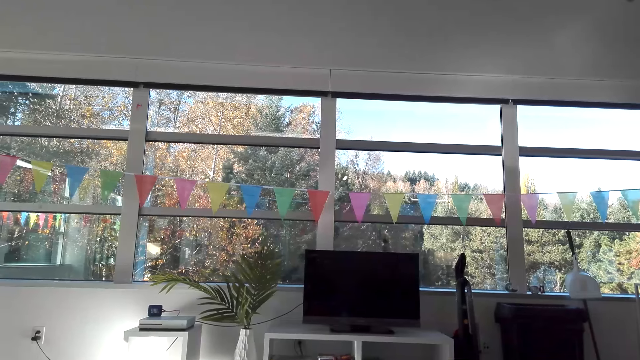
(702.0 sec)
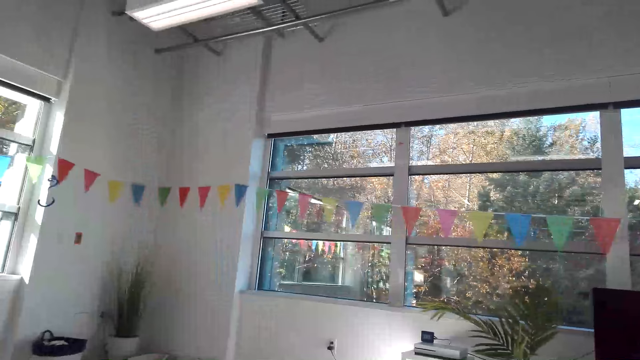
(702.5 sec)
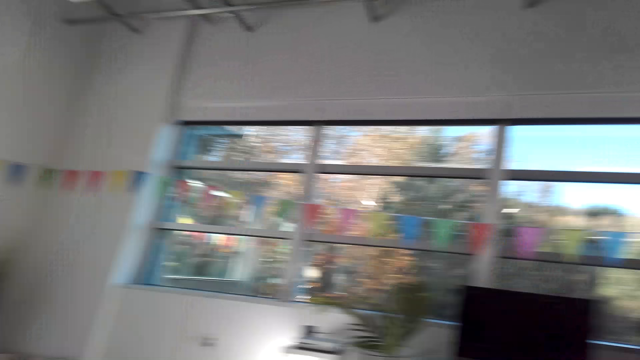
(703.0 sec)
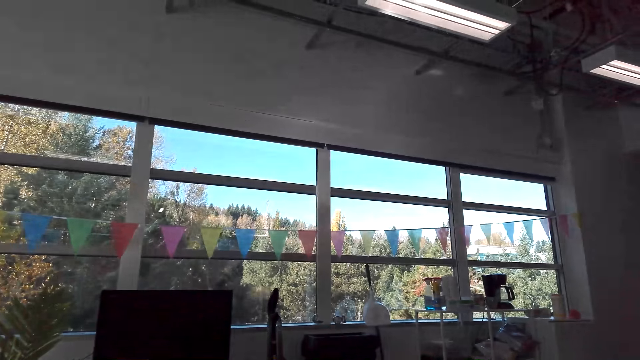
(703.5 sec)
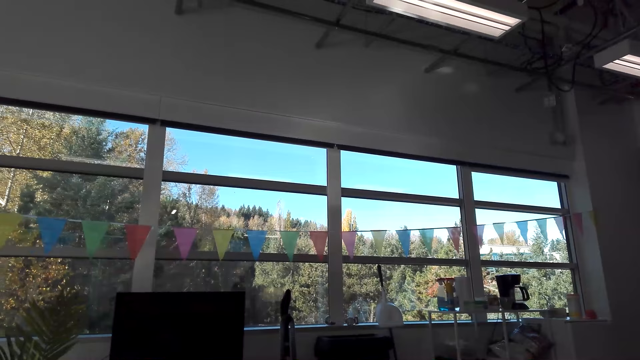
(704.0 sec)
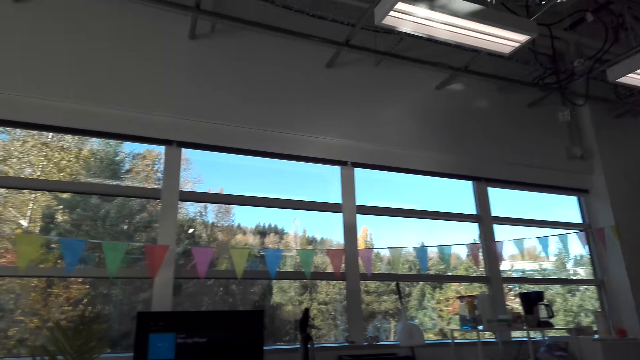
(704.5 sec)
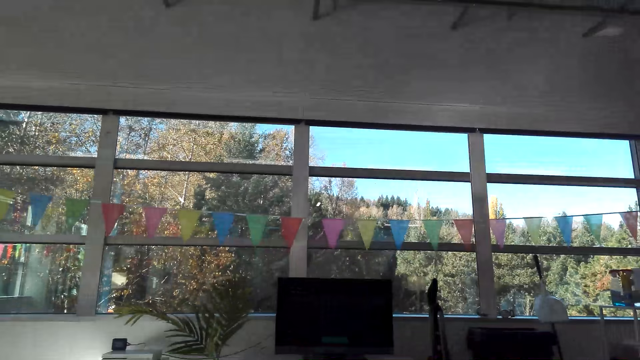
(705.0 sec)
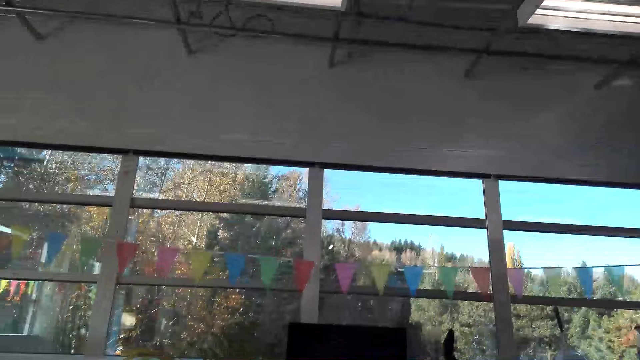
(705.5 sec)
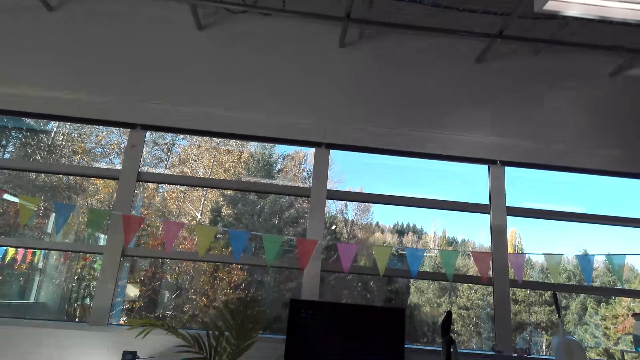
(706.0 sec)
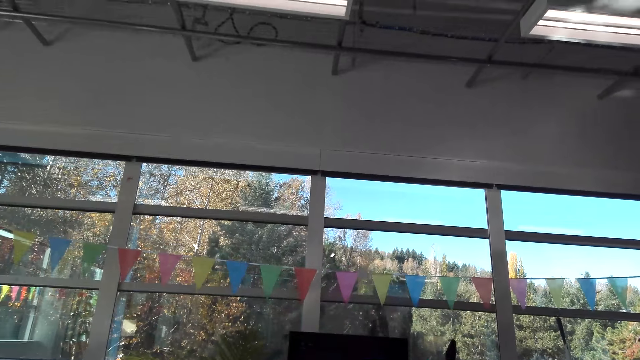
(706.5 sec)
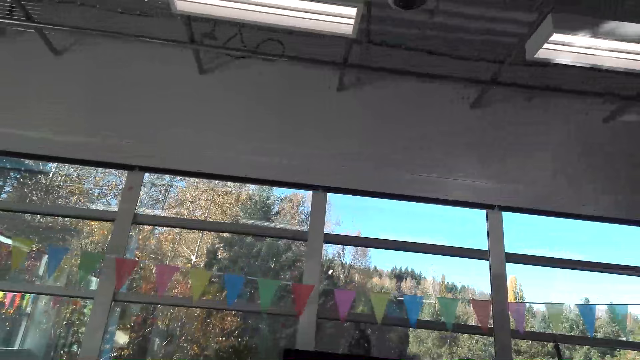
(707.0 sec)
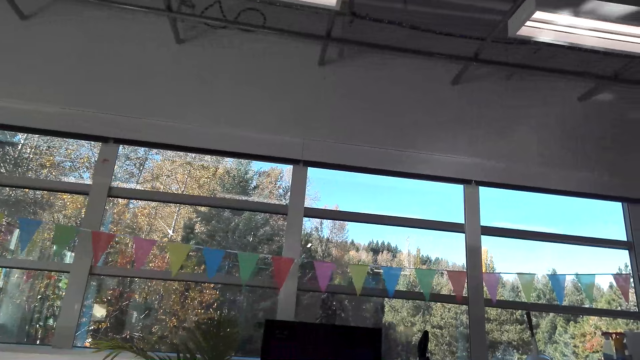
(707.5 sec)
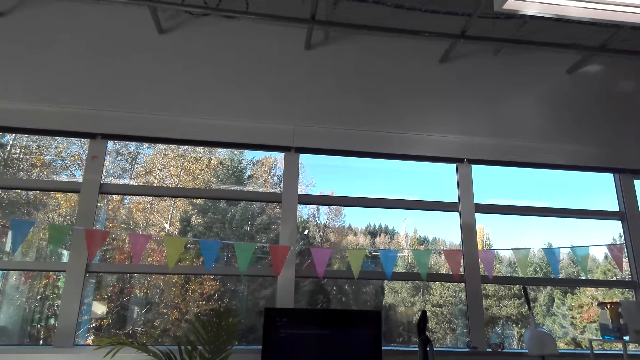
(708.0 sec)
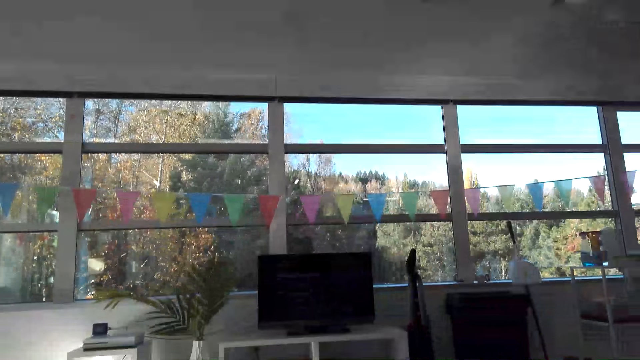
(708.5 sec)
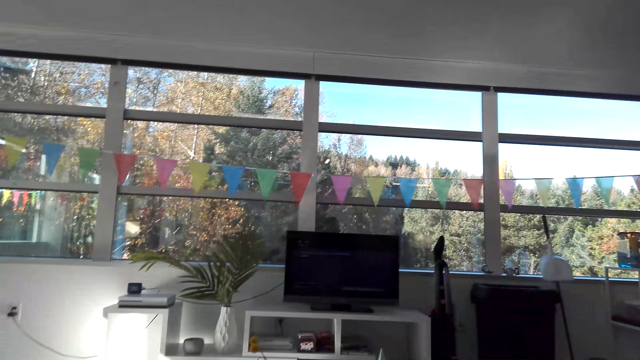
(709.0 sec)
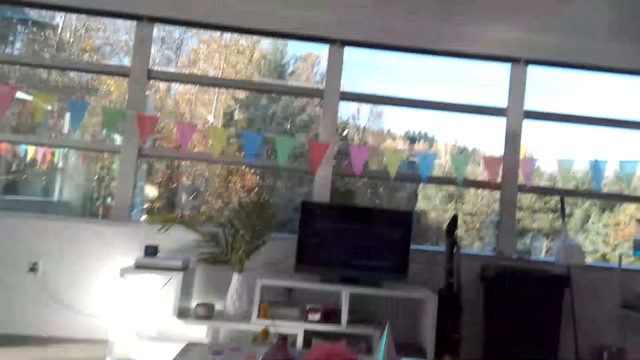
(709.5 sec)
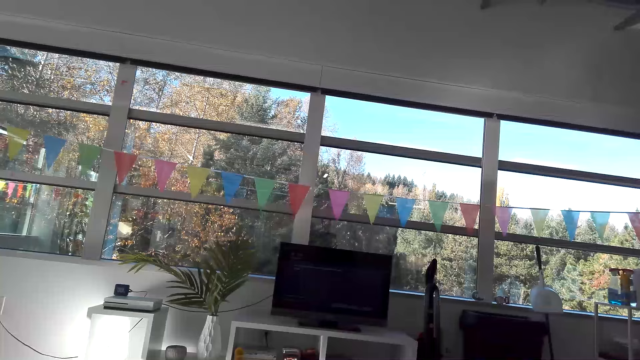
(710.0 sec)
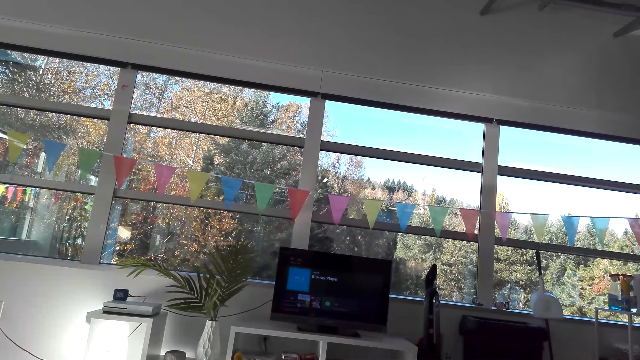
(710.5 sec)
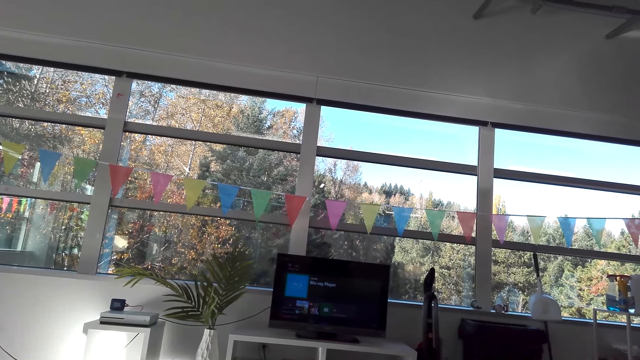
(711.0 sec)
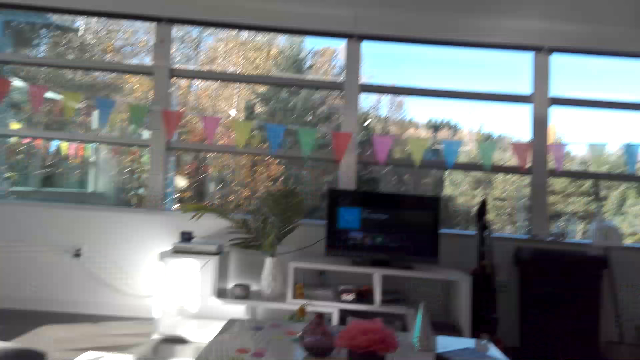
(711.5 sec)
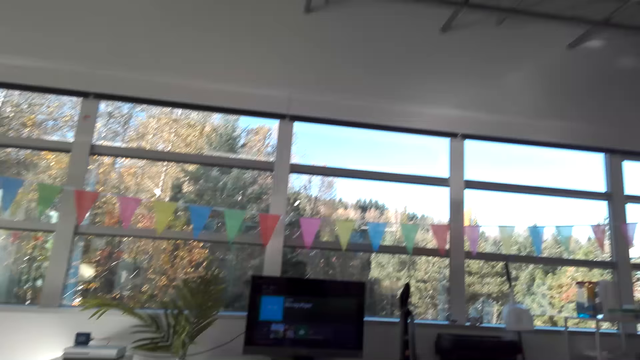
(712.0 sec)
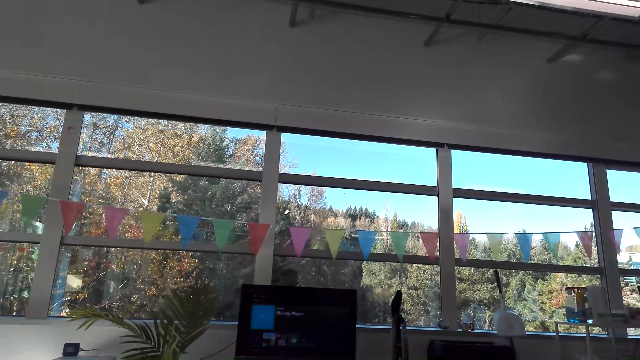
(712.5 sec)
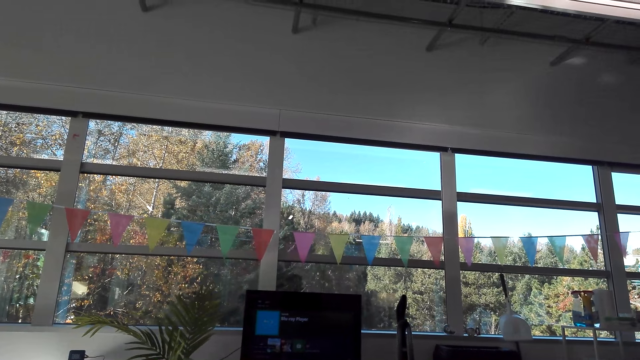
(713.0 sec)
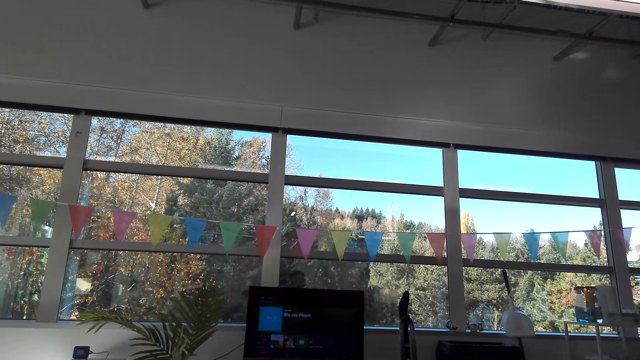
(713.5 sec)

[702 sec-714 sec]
The camera wearer looks around. They watch the television.

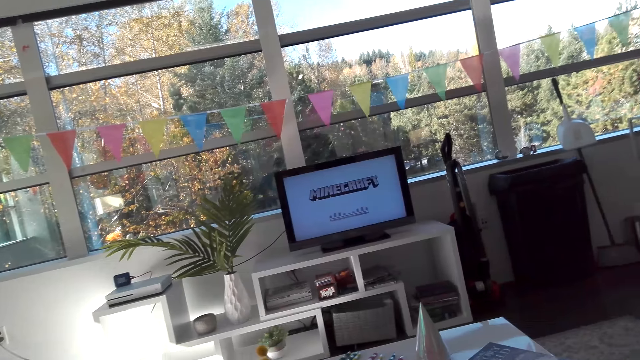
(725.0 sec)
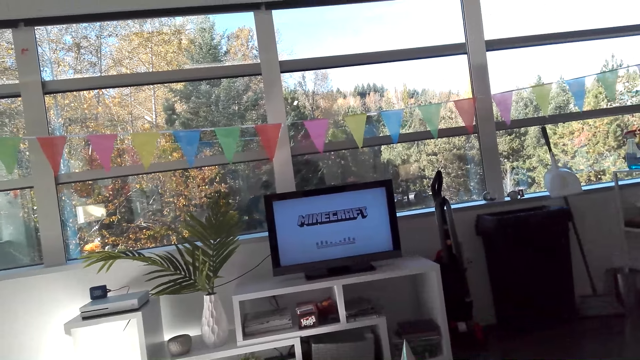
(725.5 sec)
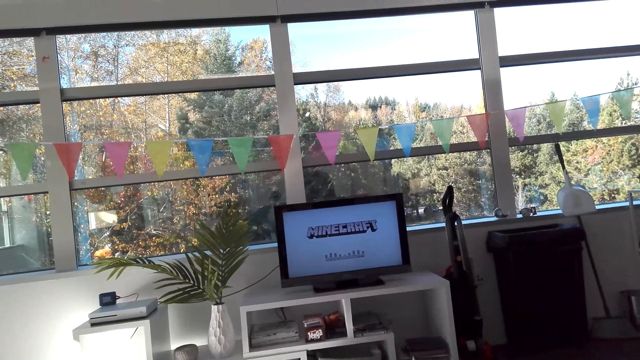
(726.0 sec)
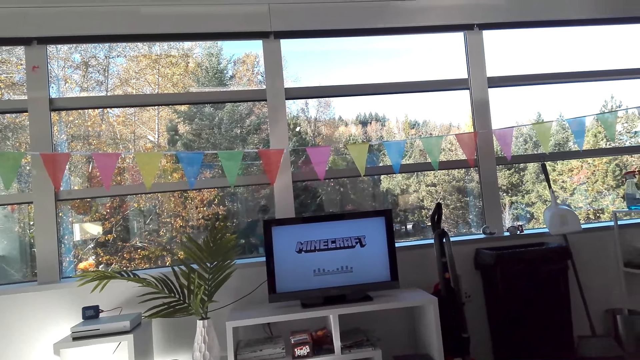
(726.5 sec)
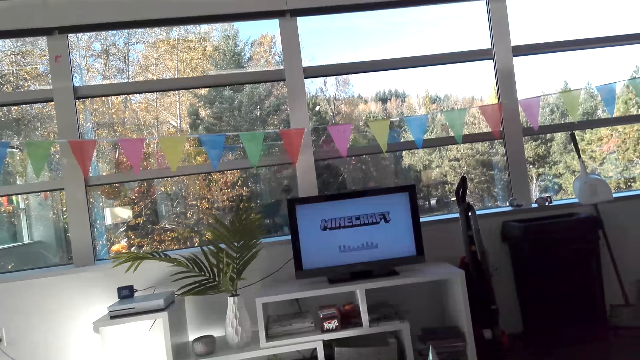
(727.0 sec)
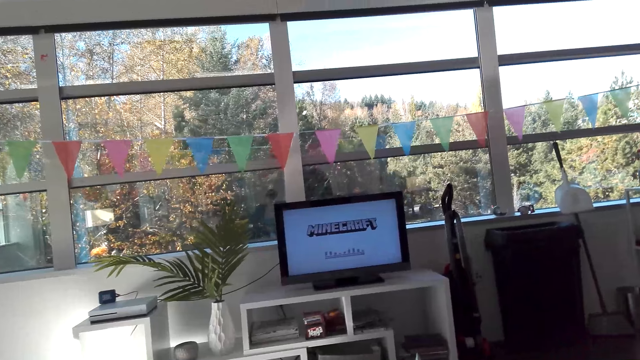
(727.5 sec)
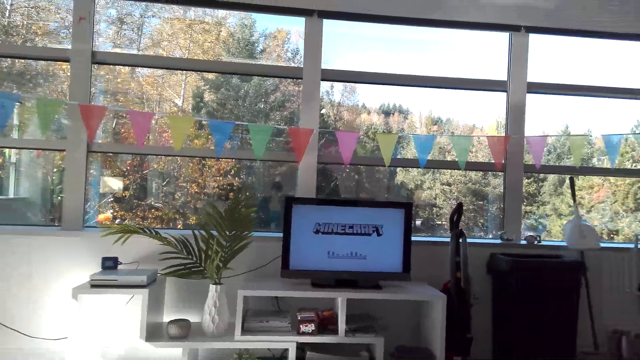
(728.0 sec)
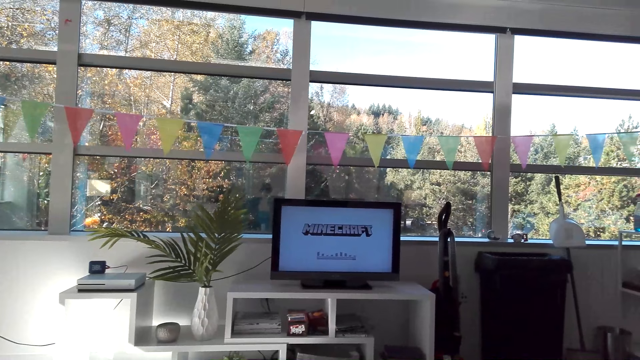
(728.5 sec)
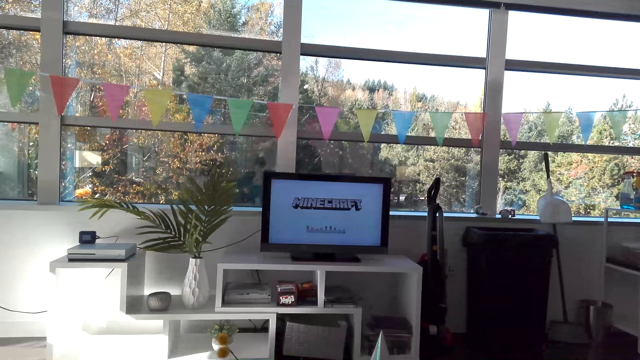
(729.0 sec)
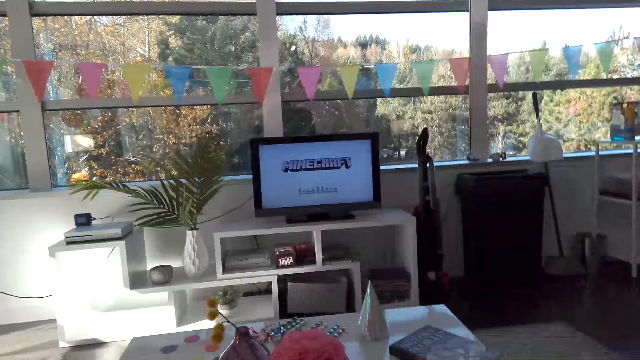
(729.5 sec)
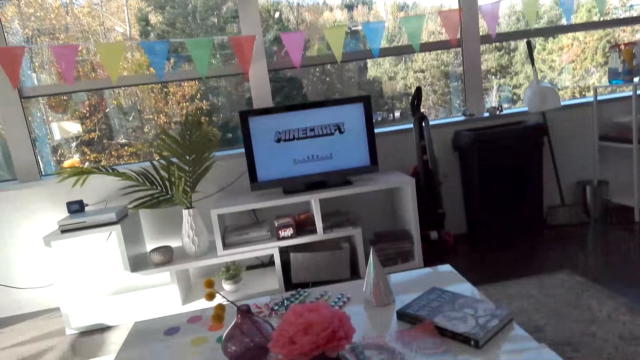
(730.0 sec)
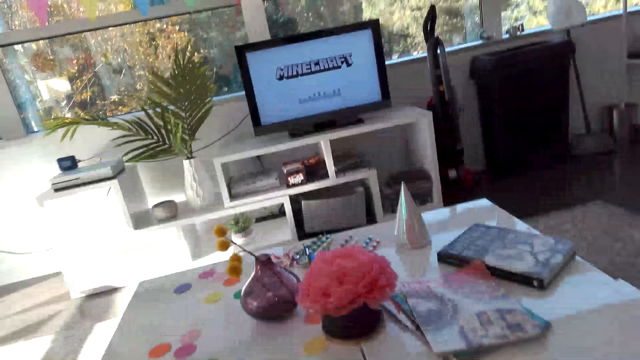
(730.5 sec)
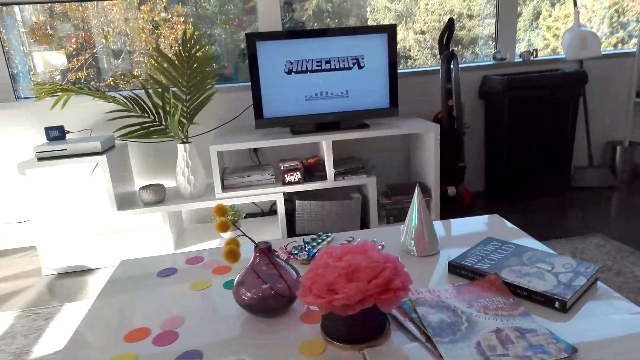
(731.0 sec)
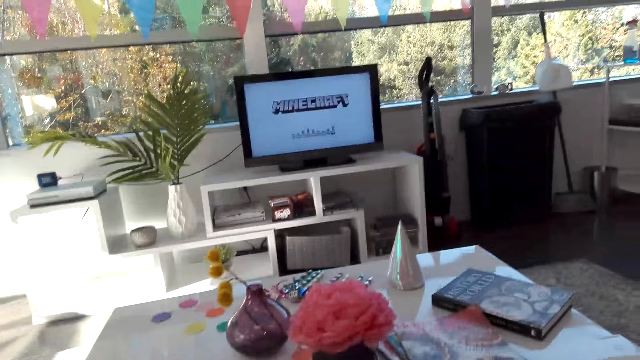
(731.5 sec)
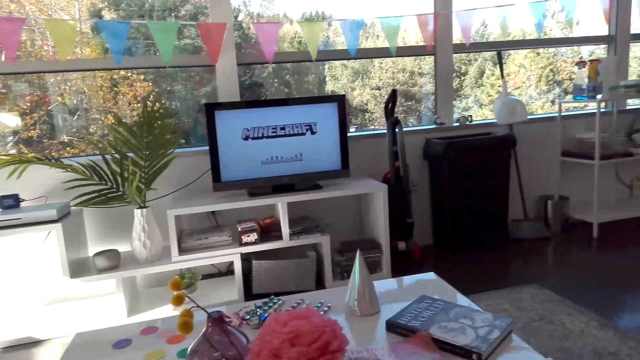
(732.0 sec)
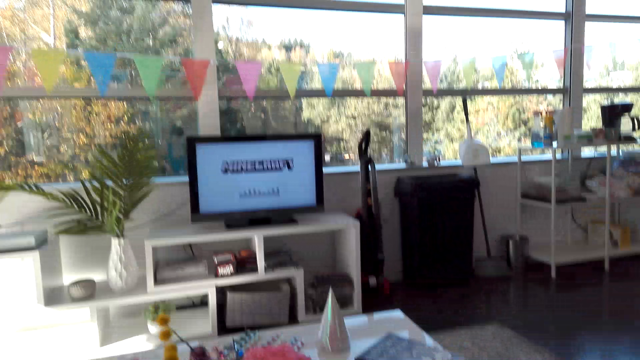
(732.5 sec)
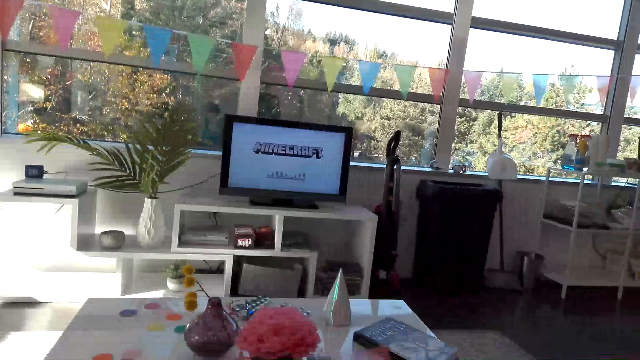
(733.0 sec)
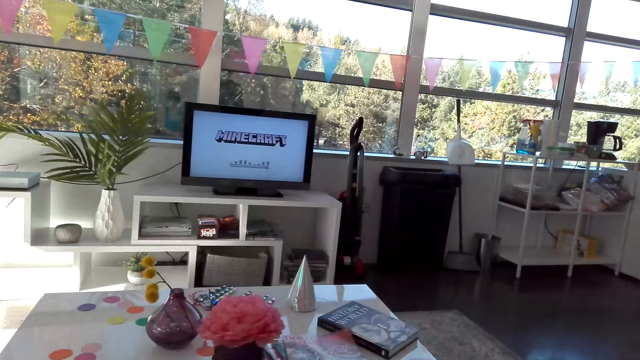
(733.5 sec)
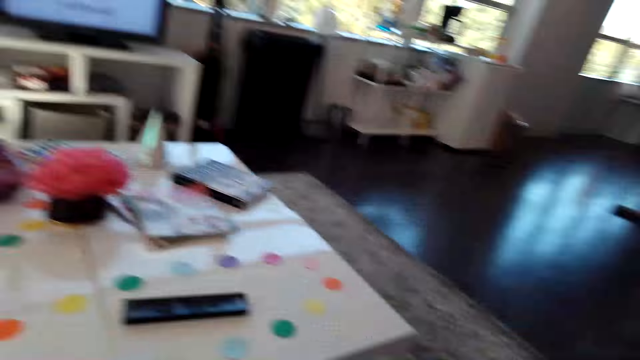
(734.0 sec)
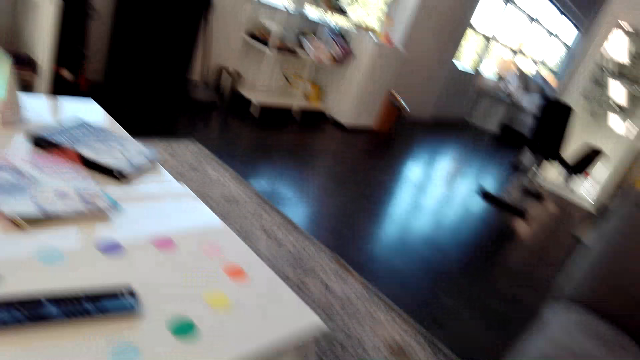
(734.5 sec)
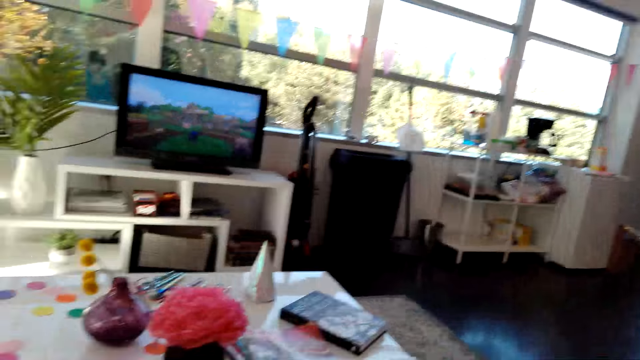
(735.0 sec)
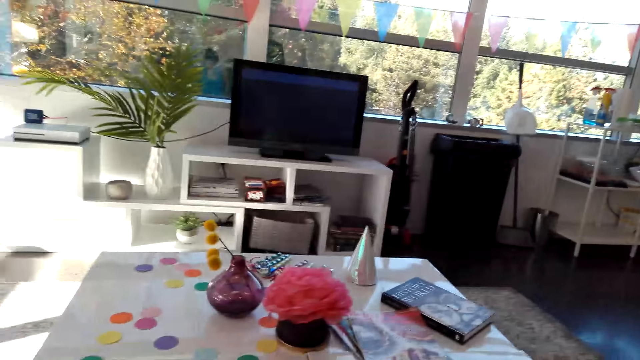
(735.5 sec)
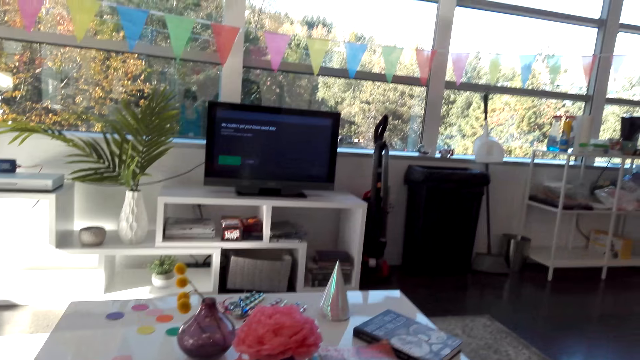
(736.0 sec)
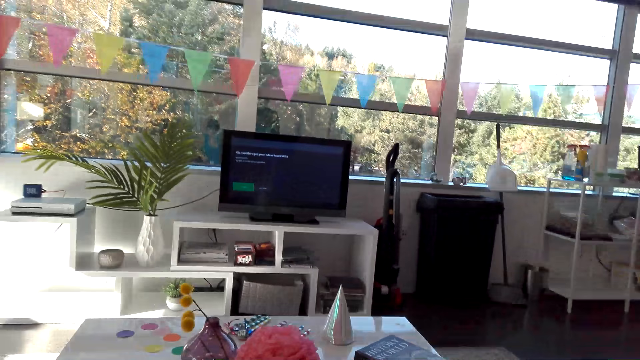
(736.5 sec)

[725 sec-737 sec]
The camera wearer watches the television. They look around the house.
